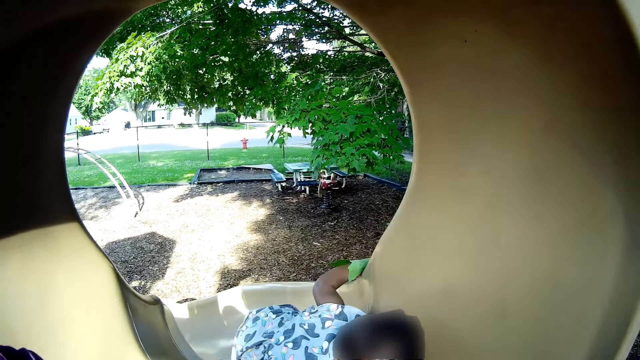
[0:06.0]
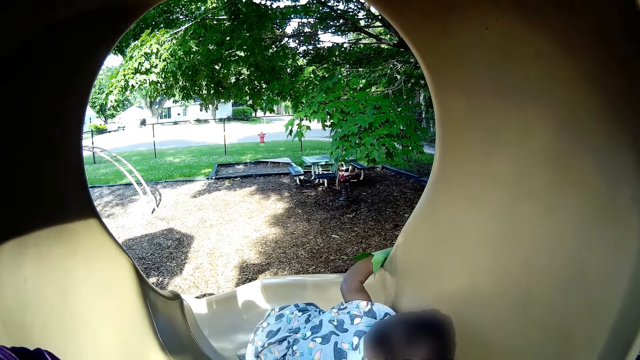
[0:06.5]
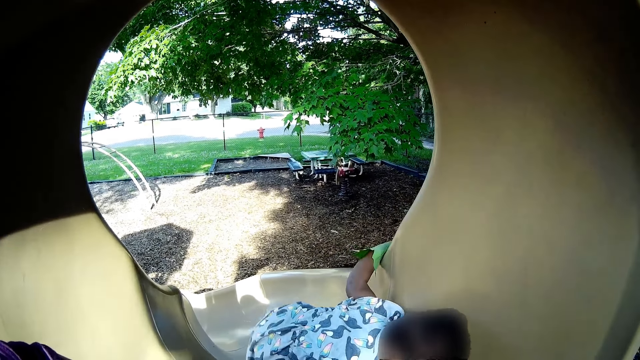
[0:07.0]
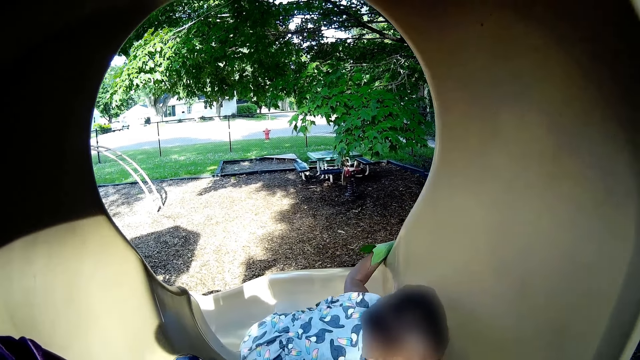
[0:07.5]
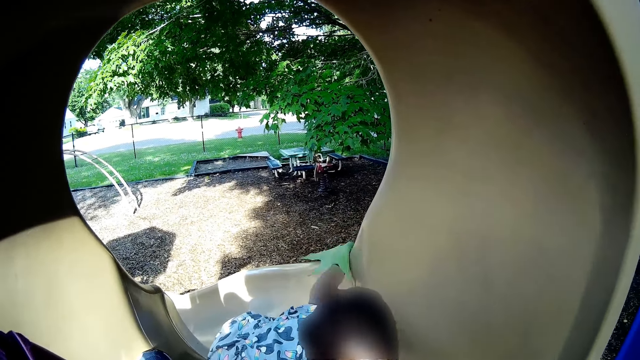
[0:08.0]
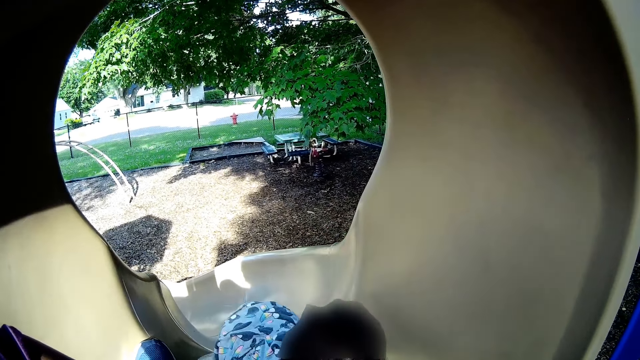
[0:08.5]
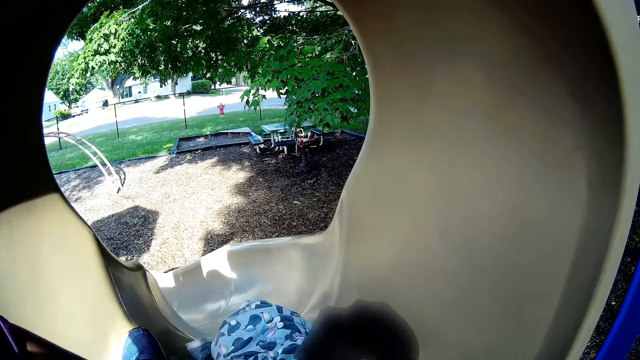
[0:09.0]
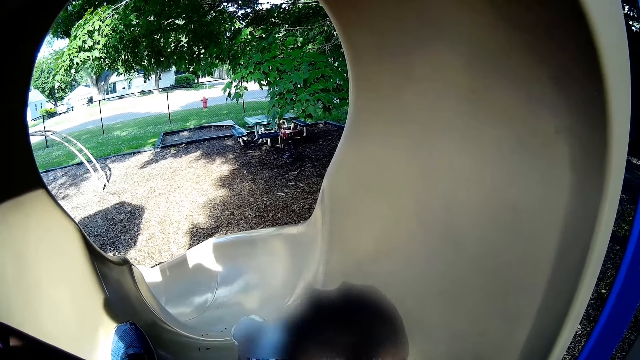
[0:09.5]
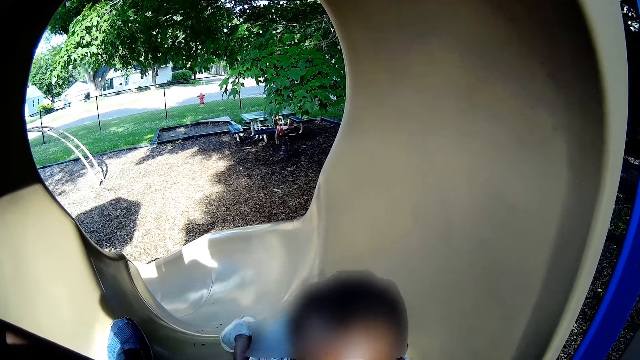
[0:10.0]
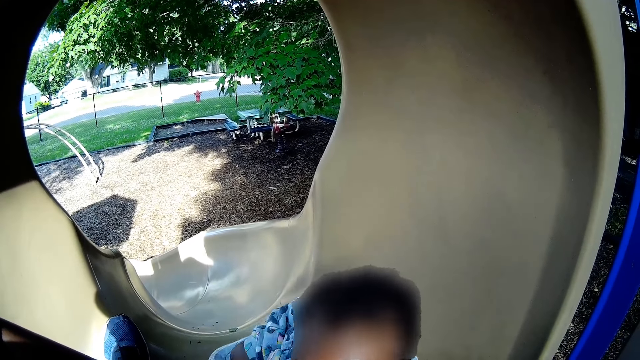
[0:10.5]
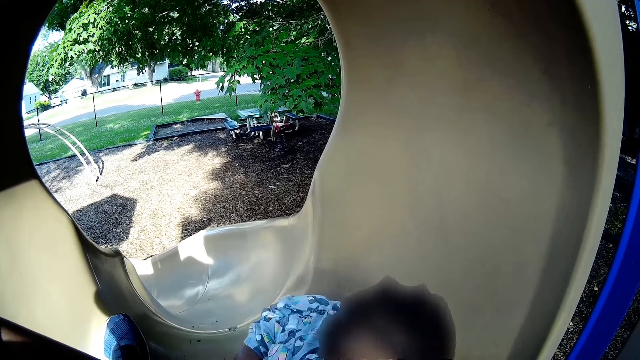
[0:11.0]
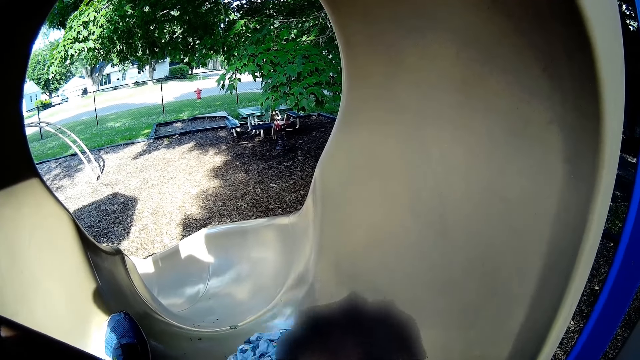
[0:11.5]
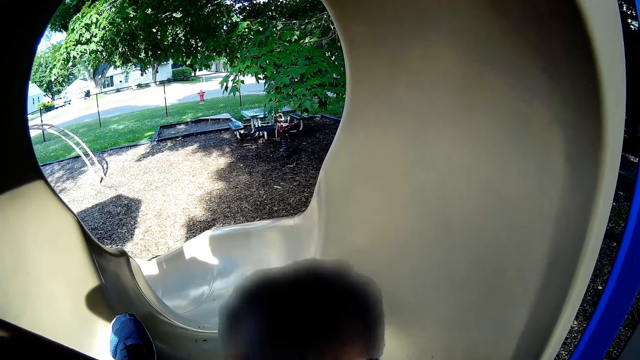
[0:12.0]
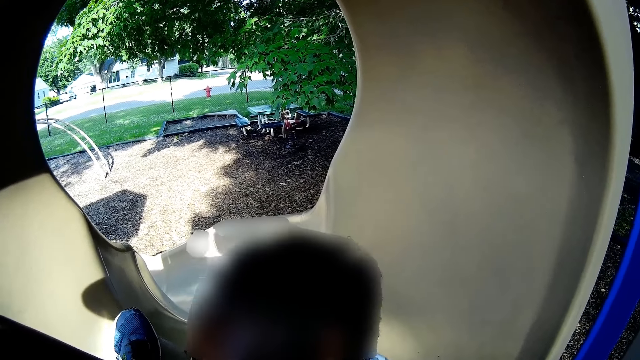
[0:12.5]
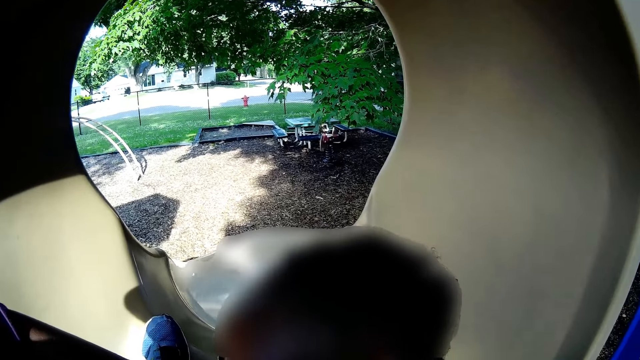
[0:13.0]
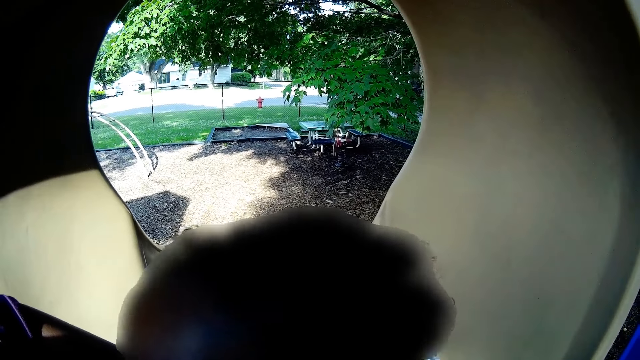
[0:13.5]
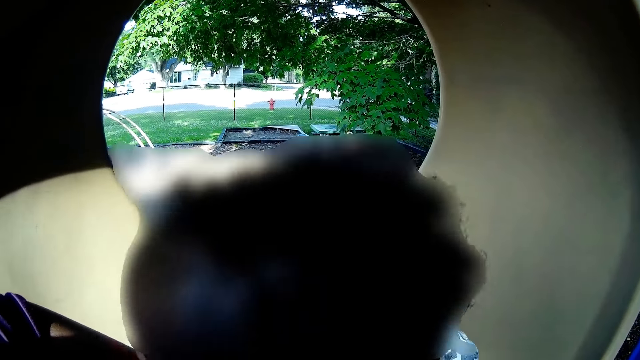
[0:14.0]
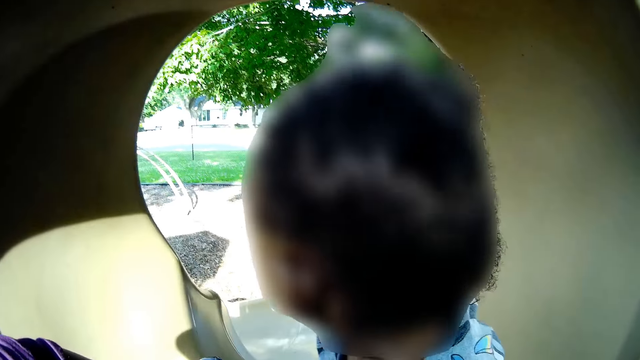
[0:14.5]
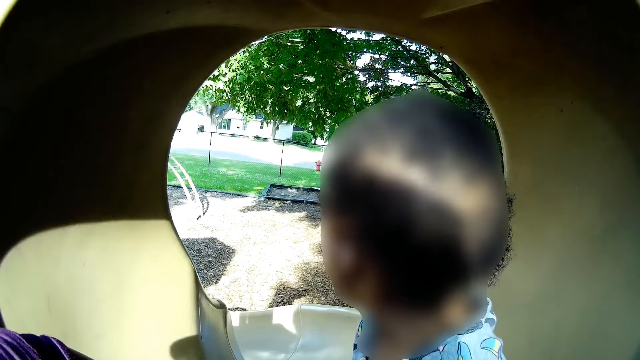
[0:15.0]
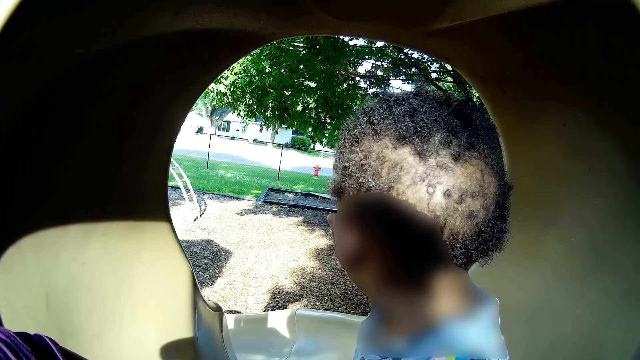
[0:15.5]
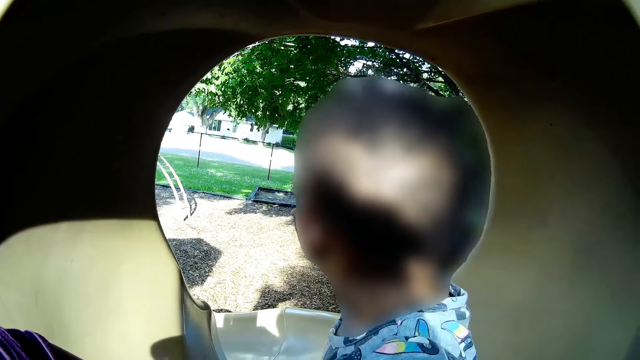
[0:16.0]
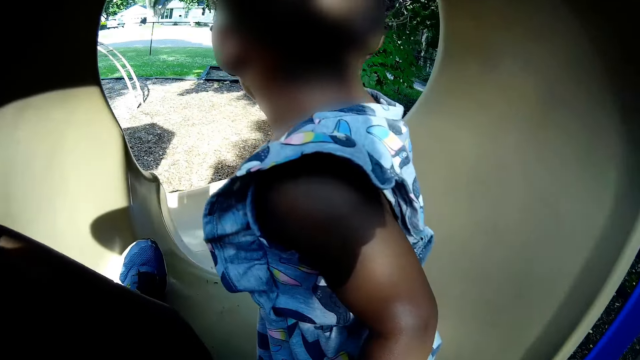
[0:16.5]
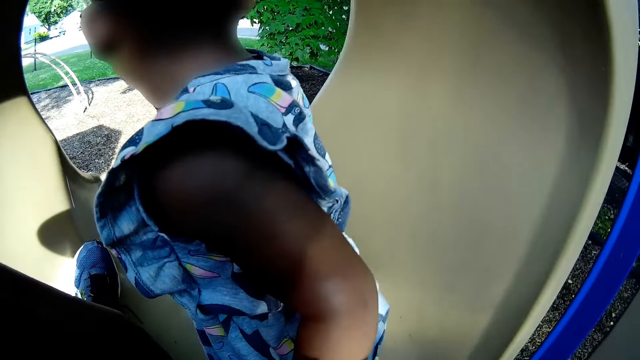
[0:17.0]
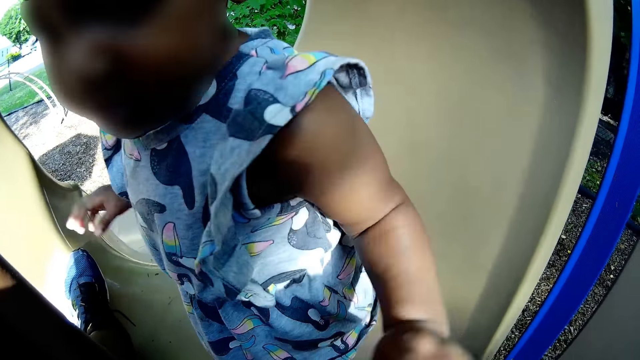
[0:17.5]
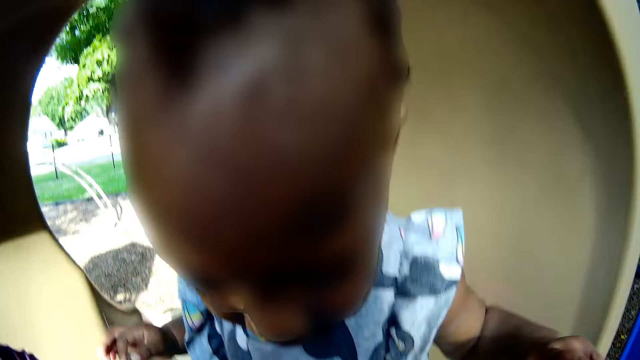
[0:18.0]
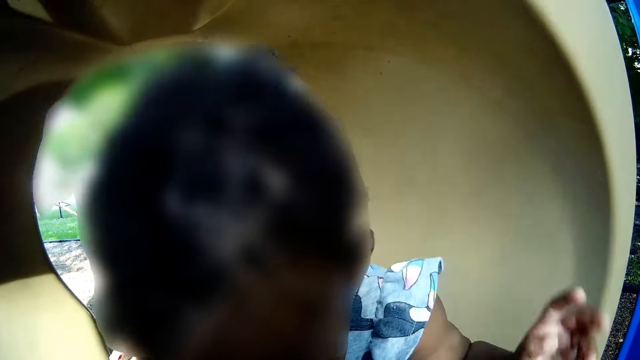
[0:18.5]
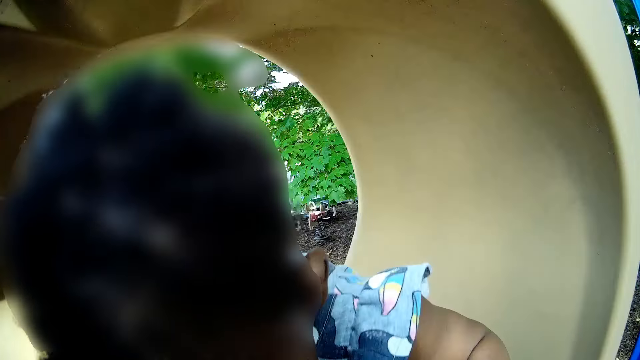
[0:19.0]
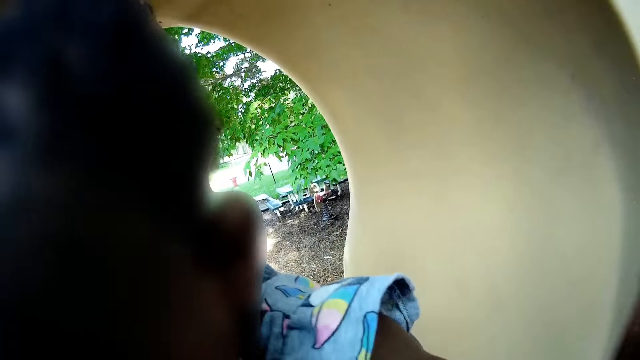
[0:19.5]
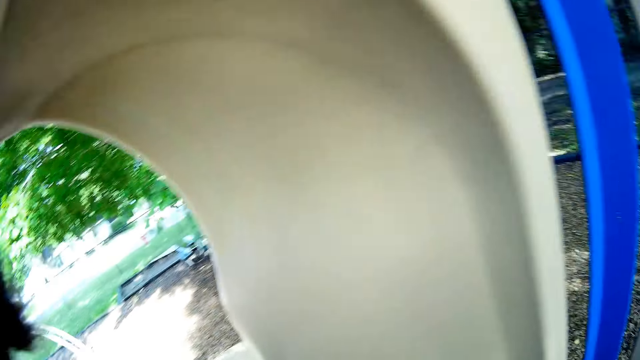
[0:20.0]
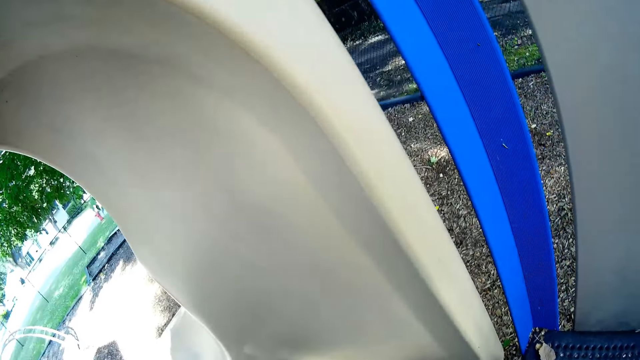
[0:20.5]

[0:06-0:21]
The camera wearer looks at a baby. They speak to the baby. They speak to the baby. A boy speaks to the camera wearer.

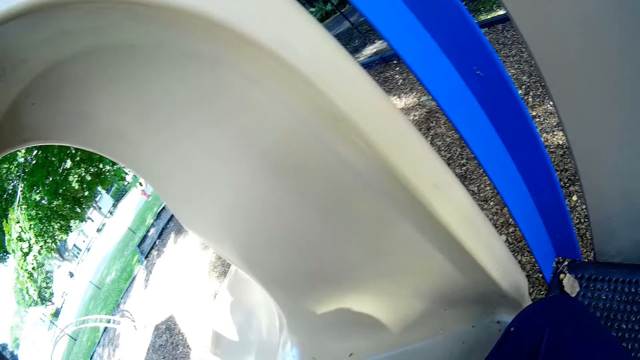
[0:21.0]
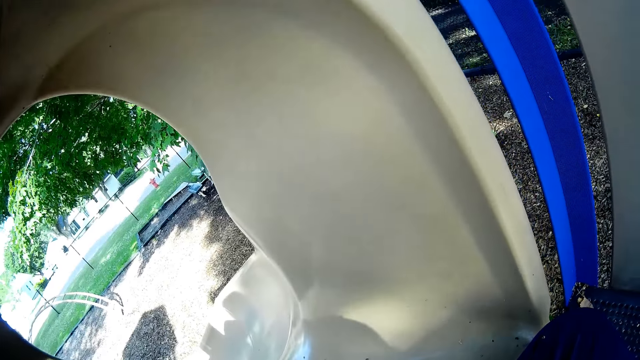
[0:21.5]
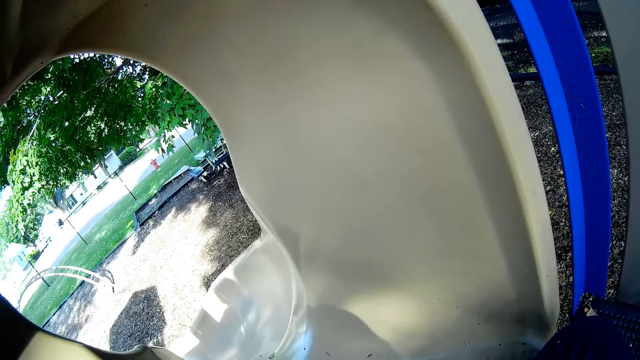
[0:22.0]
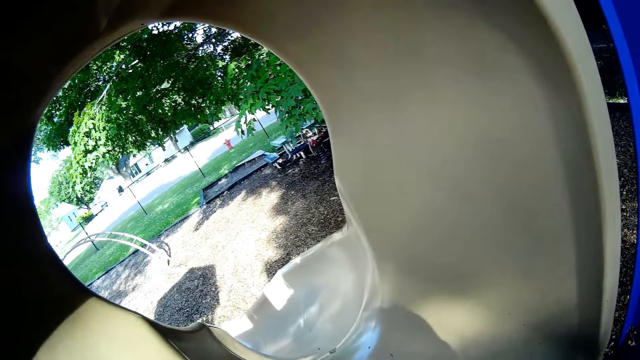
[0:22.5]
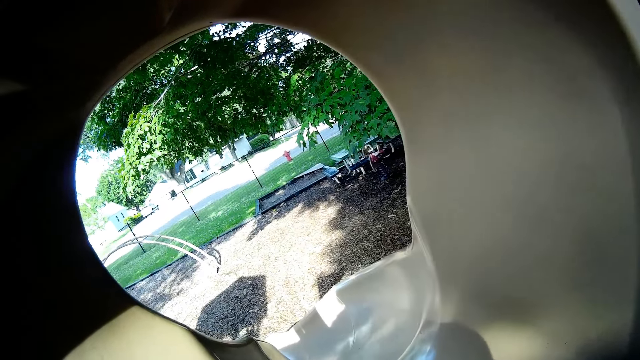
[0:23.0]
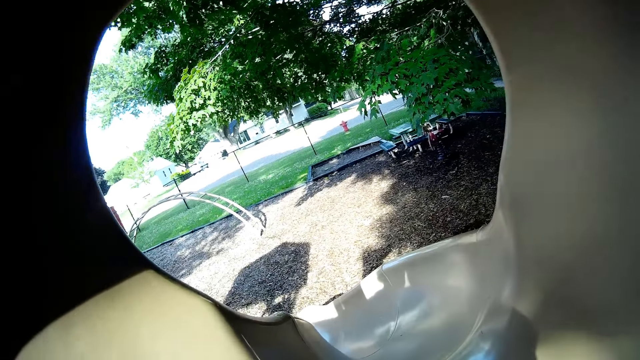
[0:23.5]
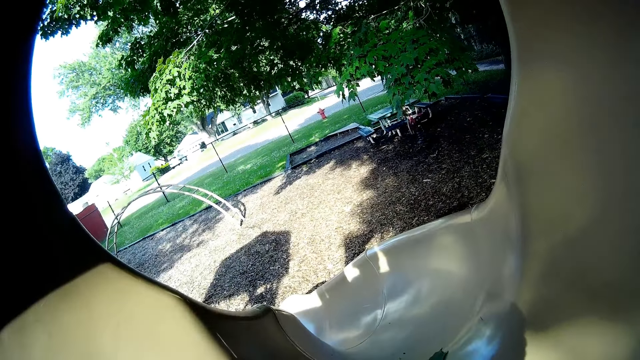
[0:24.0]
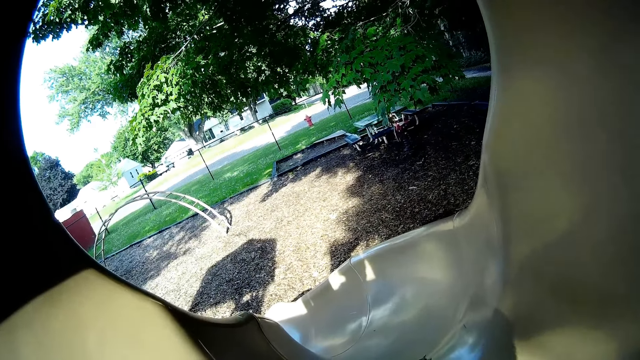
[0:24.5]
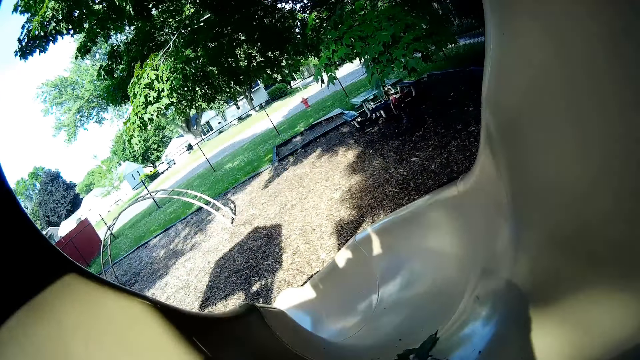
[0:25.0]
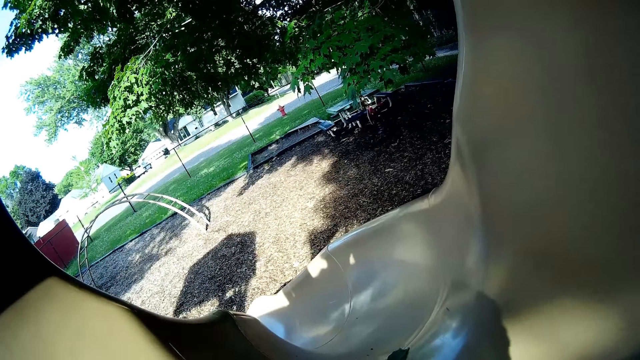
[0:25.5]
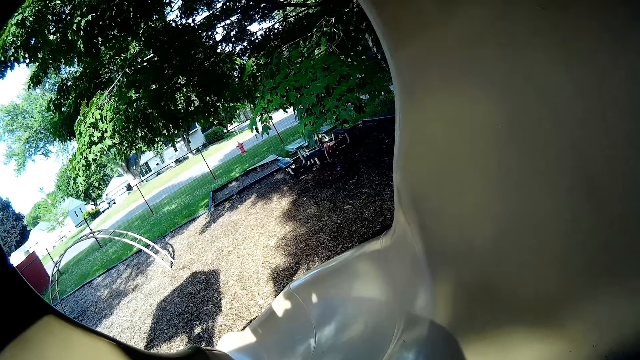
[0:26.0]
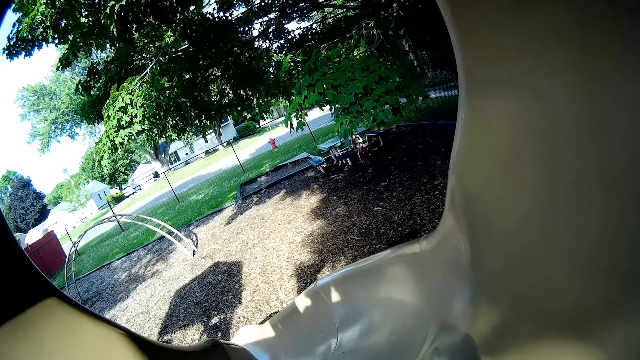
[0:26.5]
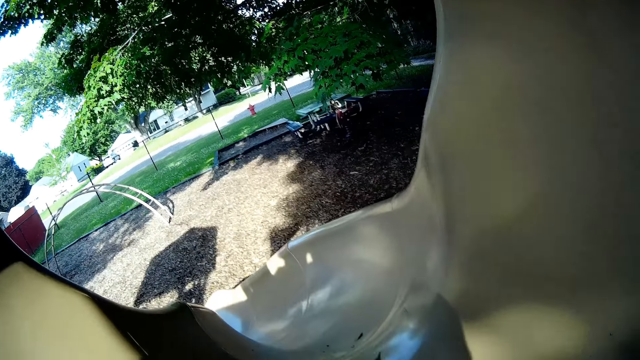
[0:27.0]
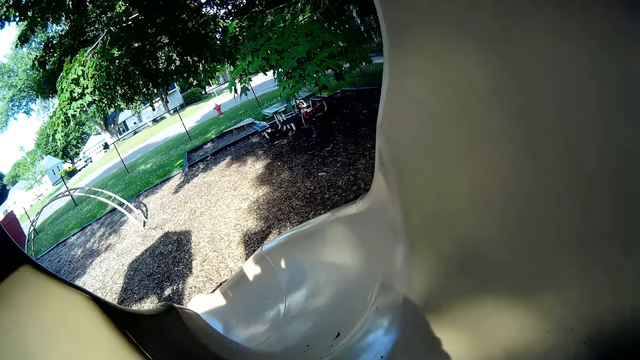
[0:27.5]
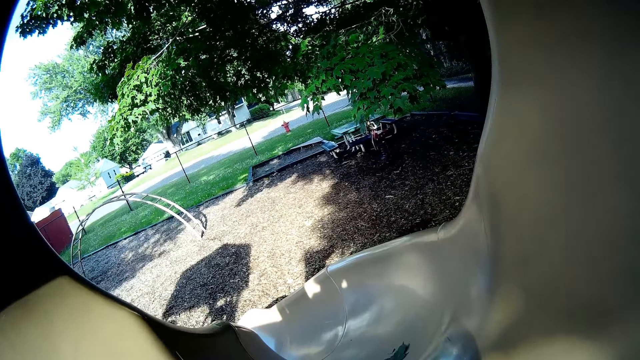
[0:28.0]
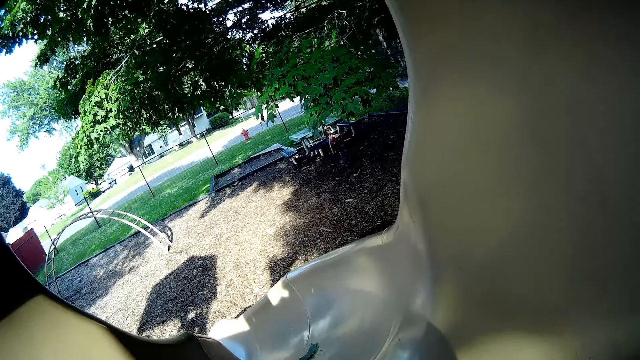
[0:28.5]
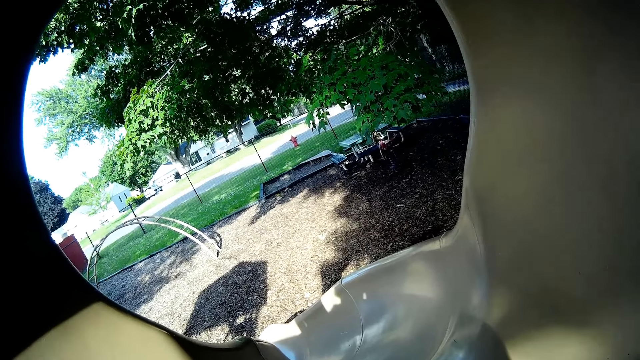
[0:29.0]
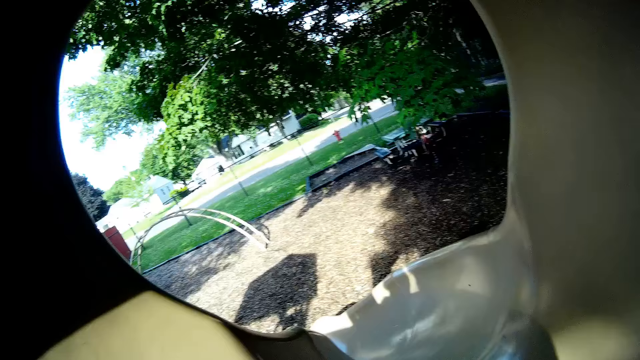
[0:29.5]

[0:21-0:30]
The camera wearer speaks to a boy. They look around. They speak to a baby.
